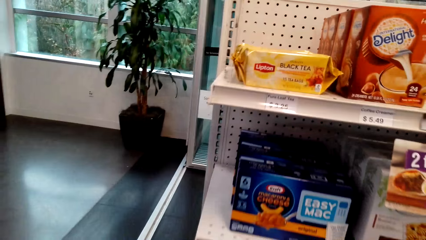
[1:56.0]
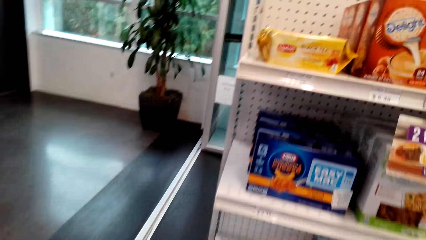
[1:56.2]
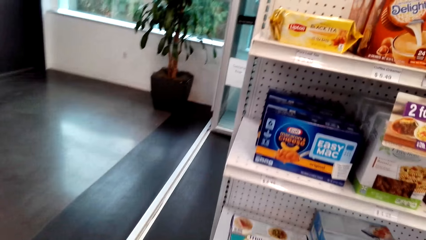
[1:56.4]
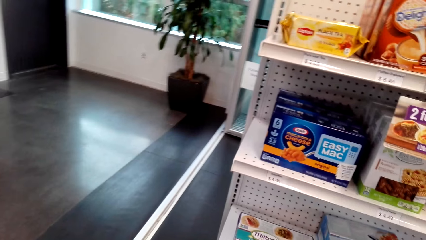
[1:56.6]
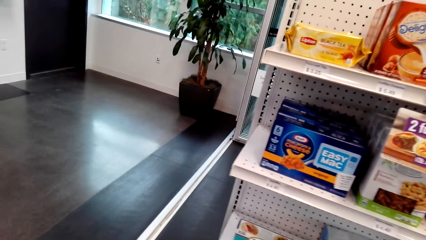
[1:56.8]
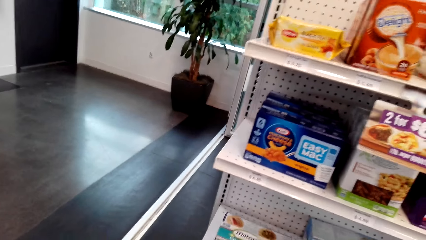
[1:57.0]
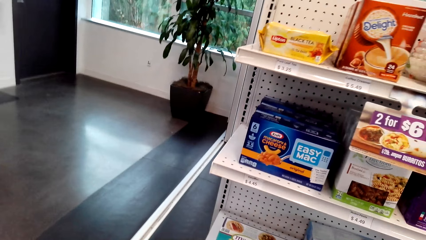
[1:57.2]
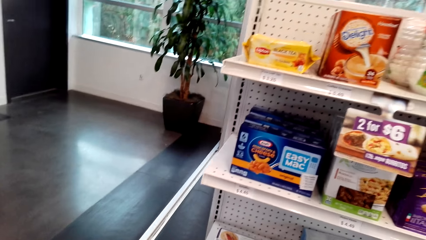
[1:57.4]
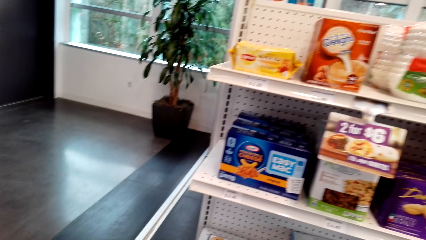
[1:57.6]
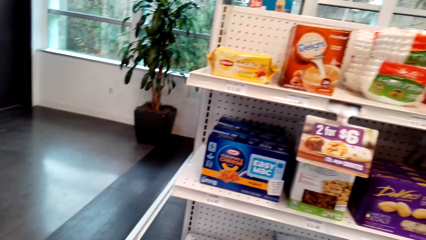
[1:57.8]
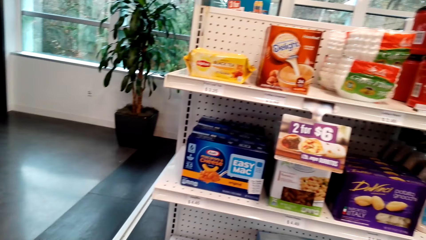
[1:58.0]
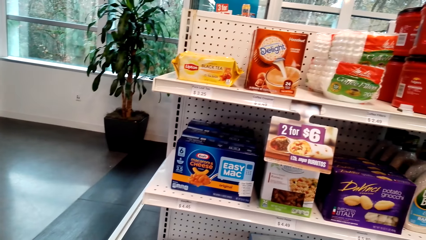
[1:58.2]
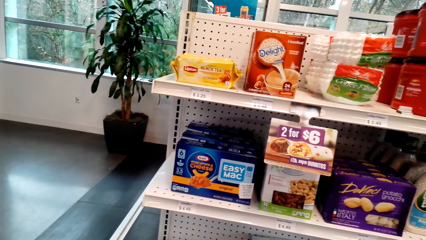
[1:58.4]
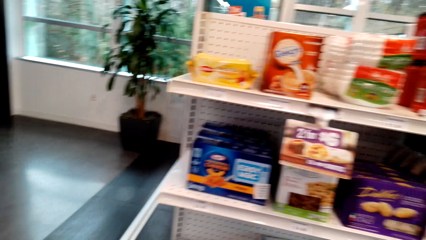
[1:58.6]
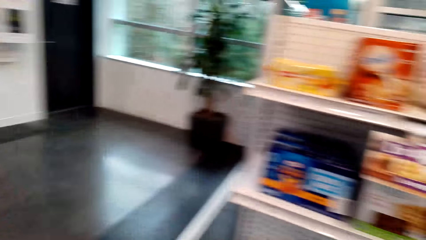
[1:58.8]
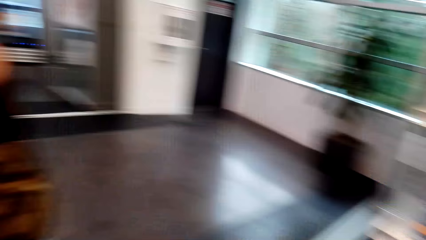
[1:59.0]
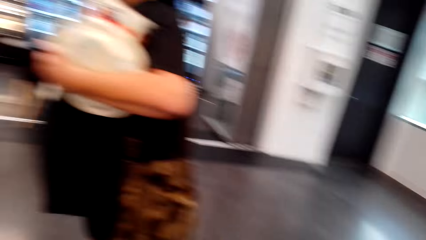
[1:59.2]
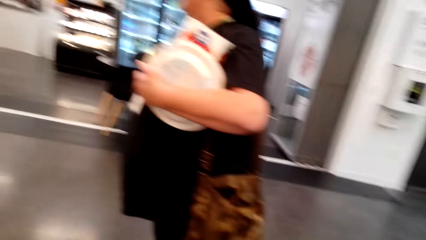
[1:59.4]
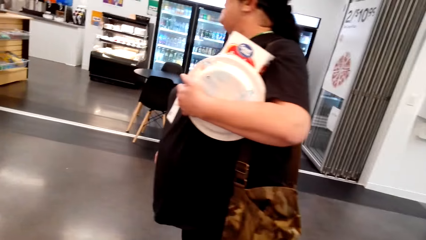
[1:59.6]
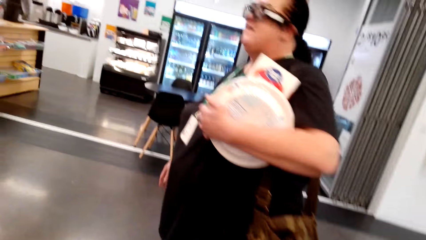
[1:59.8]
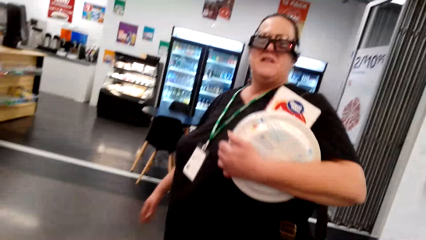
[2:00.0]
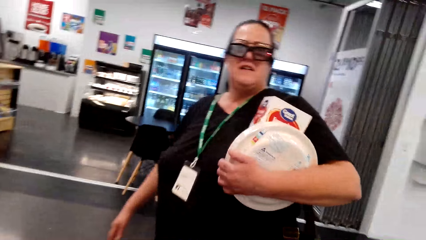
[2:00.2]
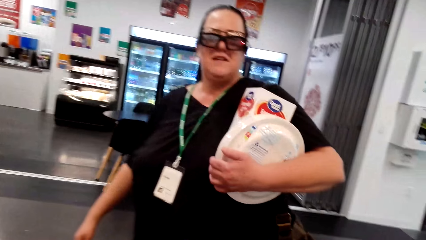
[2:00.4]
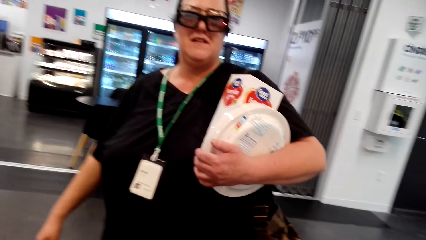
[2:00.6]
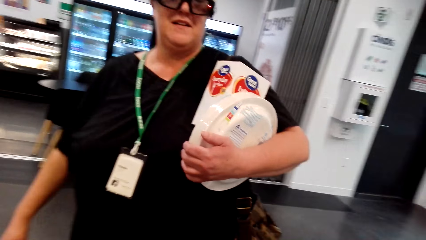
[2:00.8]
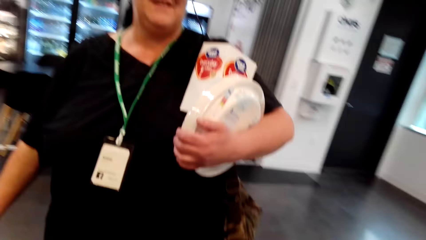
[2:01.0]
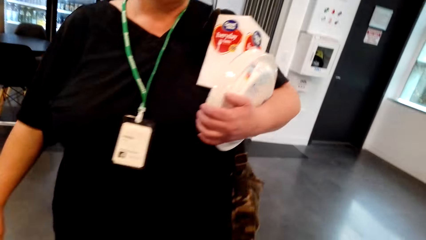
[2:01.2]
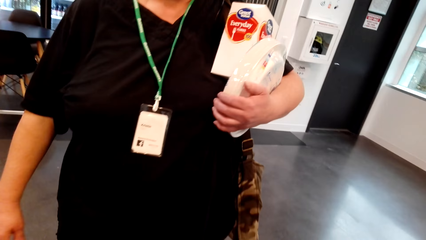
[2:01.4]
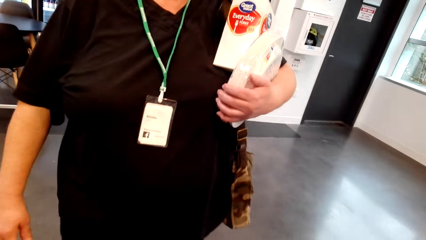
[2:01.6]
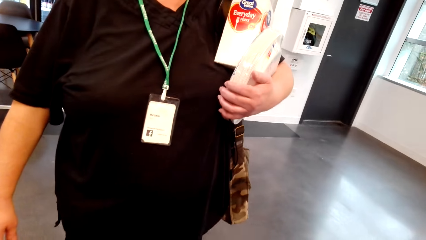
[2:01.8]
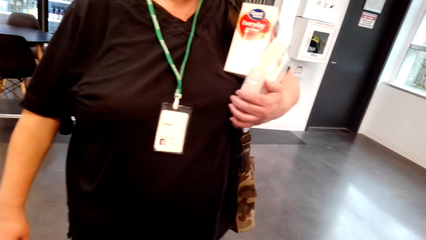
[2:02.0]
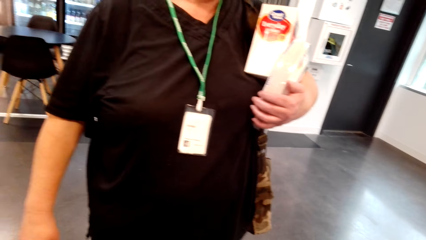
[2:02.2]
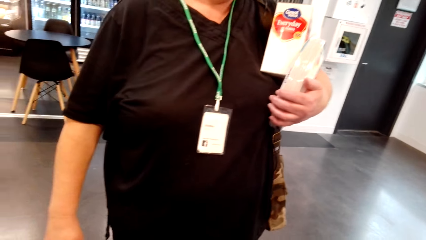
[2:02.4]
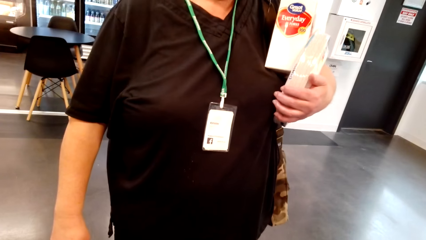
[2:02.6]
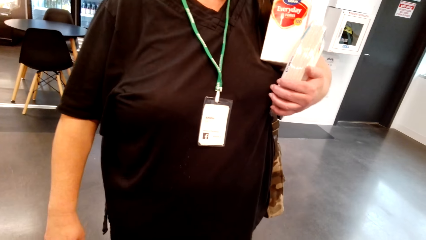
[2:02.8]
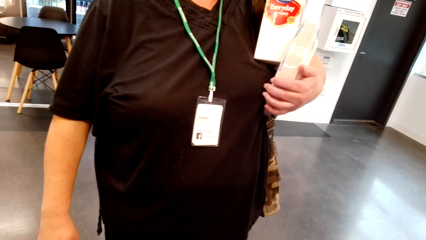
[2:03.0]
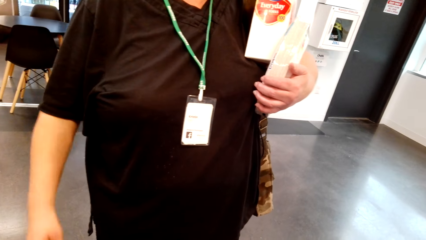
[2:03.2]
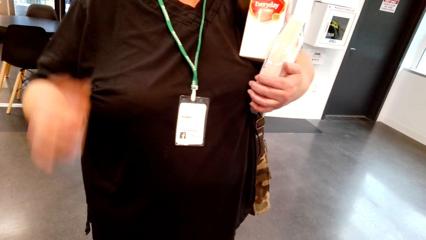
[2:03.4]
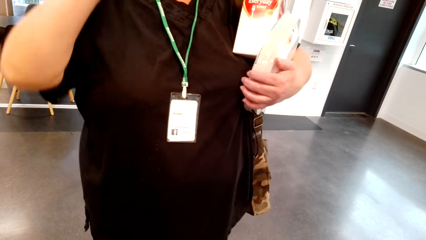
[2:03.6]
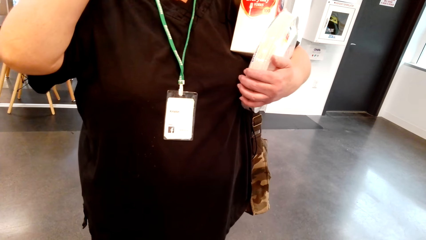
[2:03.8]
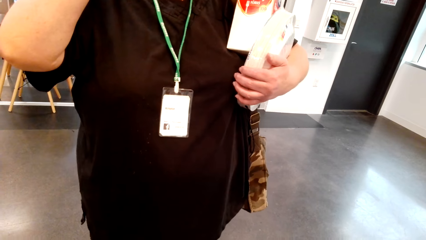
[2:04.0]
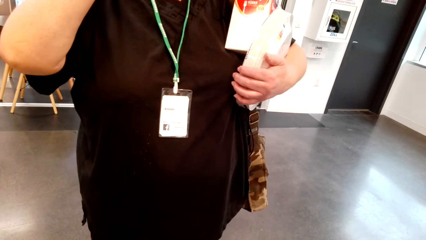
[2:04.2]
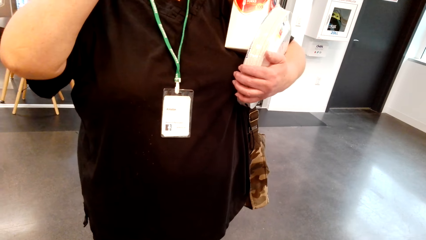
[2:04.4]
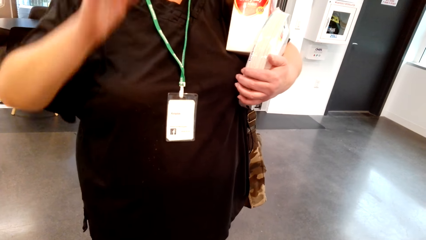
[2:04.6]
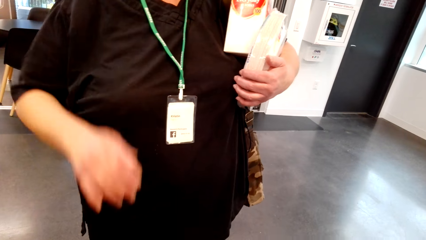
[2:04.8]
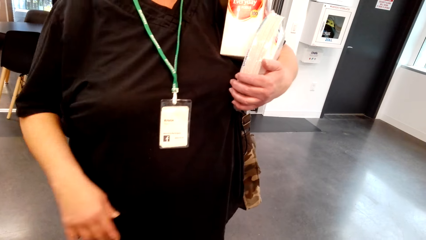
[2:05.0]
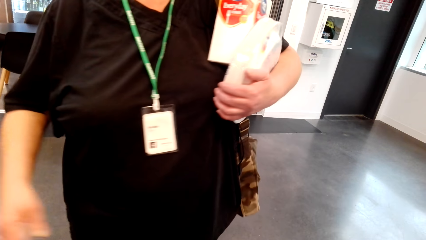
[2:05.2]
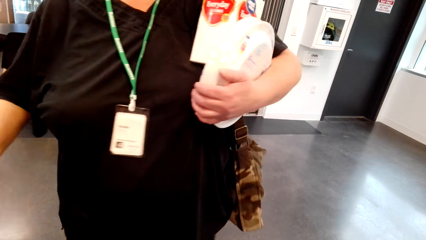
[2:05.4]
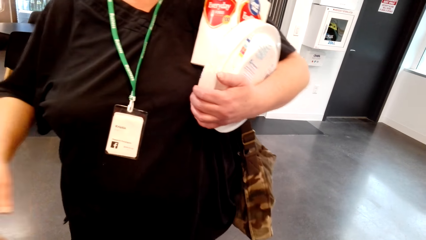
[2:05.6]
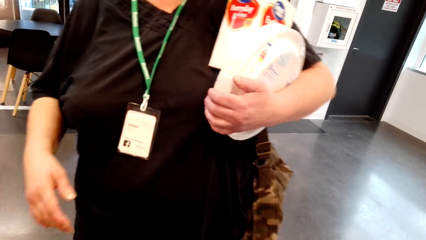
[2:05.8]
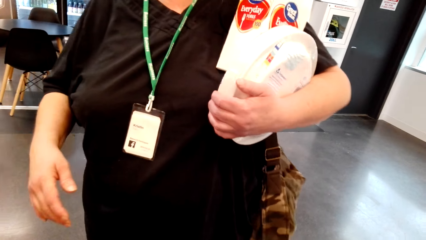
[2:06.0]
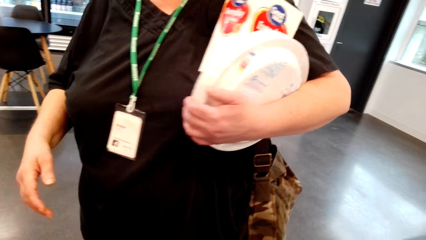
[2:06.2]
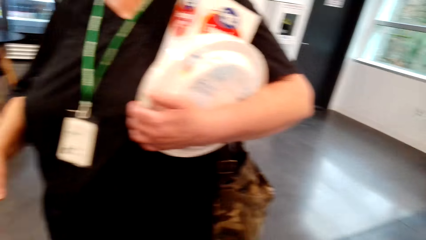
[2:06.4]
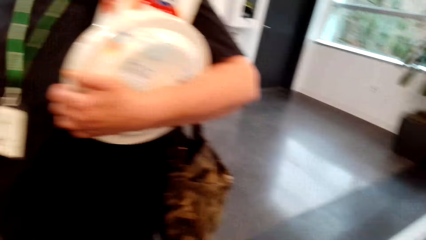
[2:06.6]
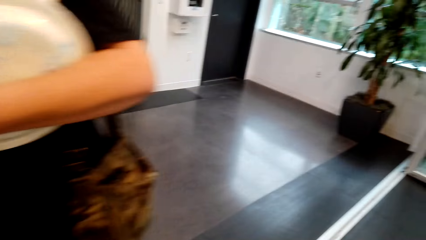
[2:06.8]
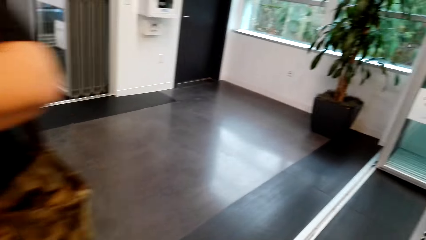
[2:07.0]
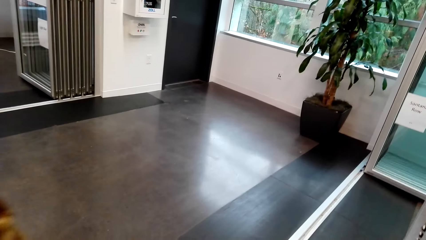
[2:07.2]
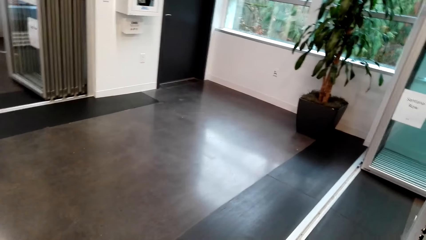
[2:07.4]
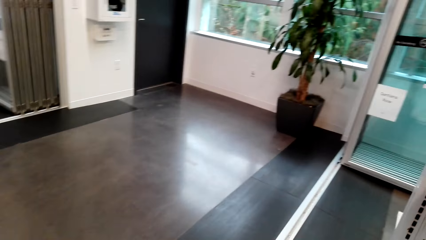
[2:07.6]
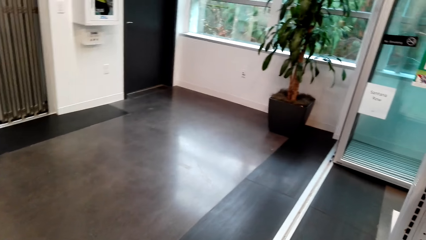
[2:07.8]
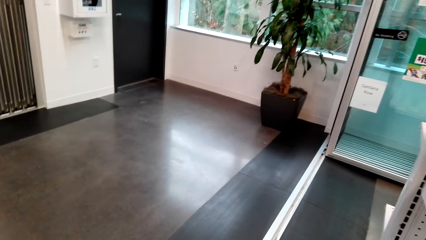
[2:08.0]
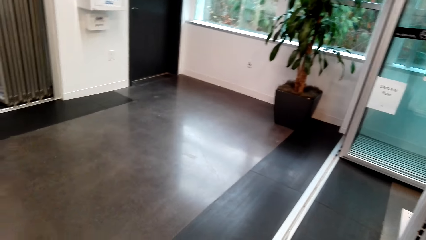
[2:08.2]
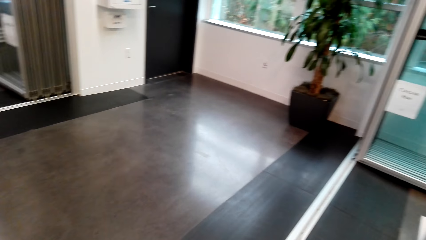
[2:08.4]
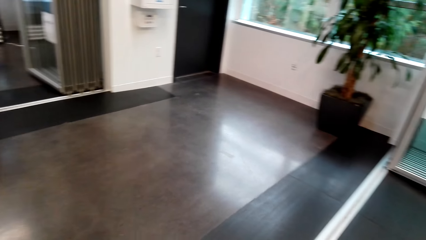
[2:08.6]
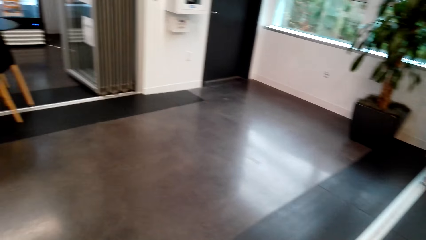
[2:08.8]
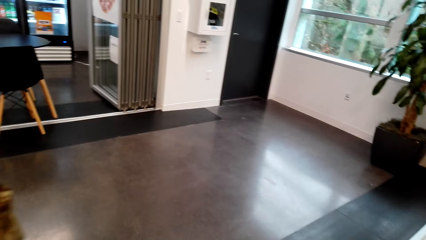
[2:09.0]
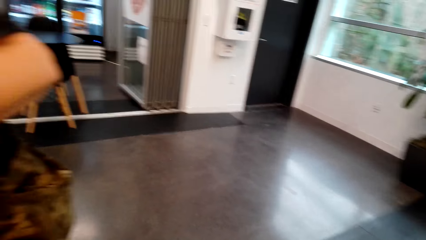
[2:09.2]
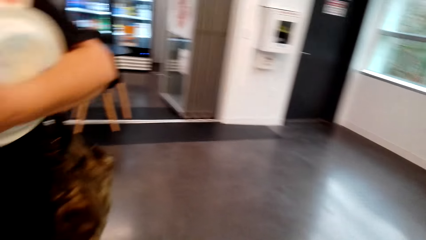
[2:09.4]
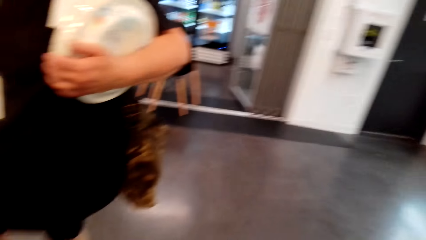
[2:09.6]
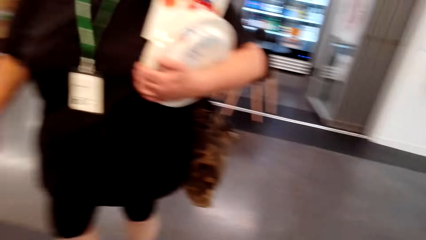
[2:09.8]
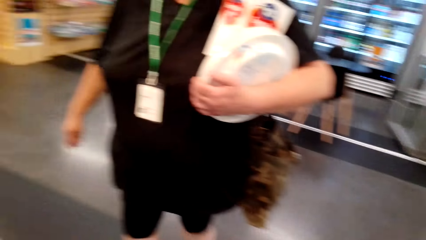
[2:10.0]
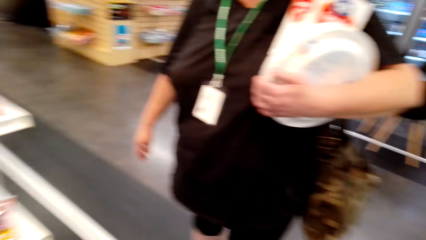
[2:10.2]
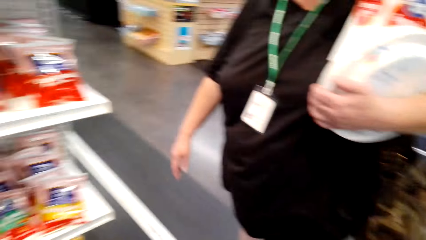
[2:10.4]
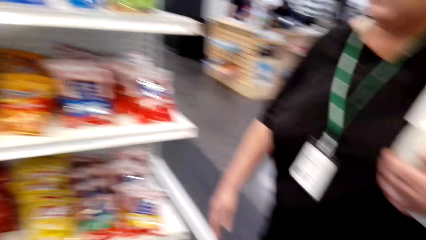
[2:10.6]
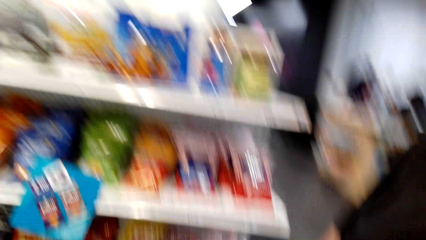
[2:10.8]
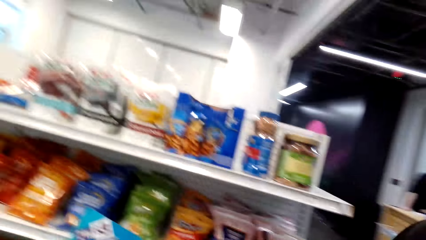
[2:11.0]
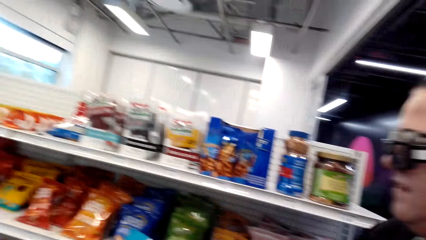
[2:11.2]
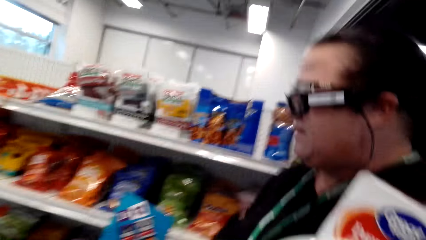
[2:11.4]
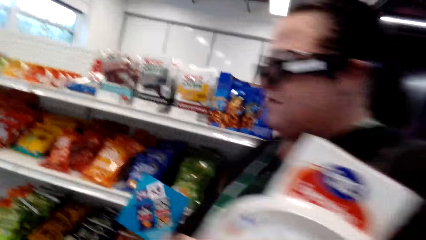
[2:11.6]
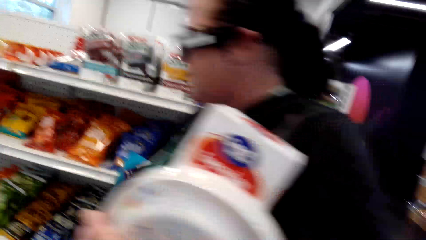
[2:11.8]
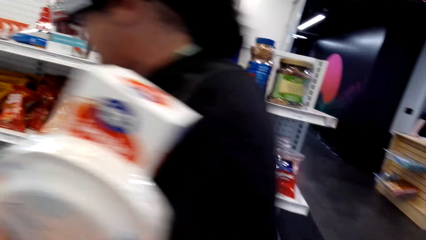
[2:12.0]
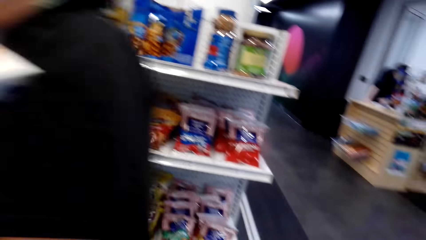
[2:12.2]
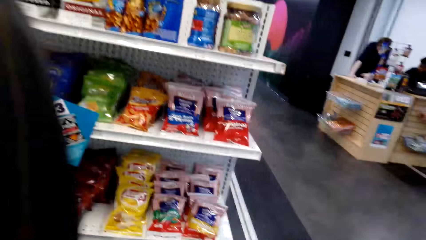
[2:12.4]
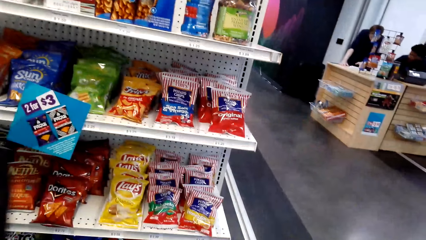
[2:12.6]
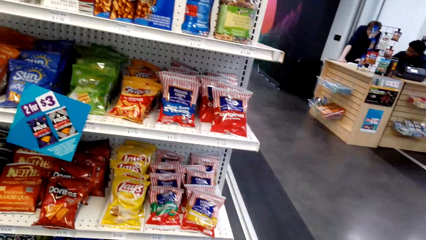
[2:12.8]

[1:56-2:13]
The camera wearer looks around the shop. They look at a woman. The woman walks carrying a box and plastic plates. The camera wearer converses with the woman. The woman scratches her head. The woman drops her hand. The camera wearer converses with the woman.
